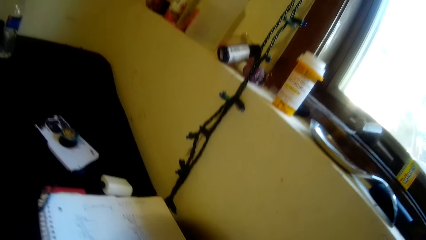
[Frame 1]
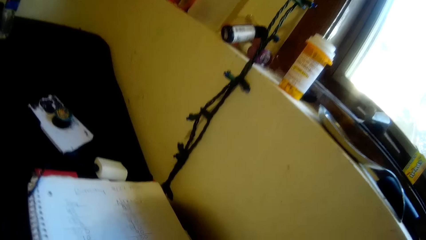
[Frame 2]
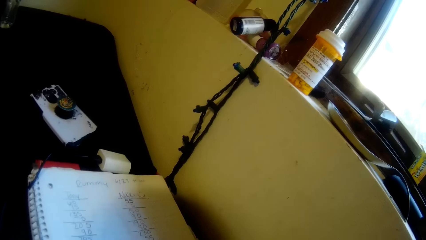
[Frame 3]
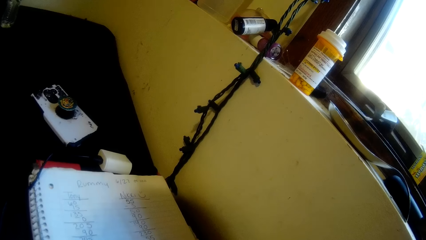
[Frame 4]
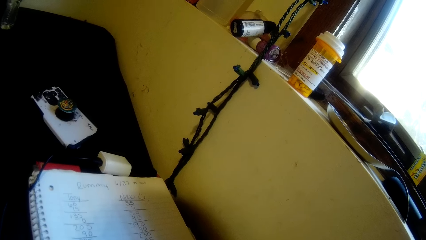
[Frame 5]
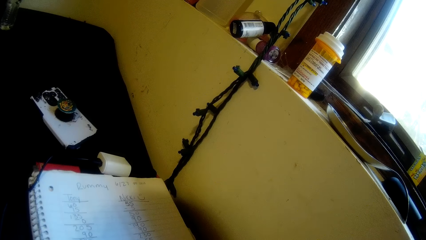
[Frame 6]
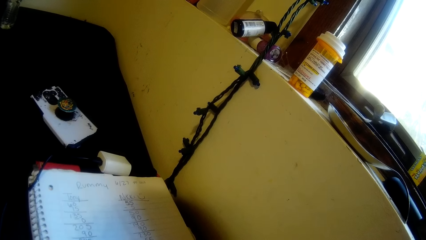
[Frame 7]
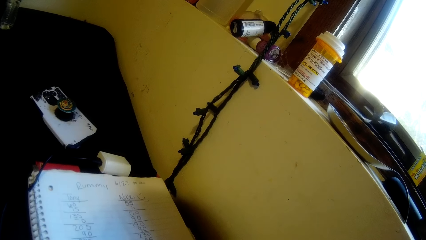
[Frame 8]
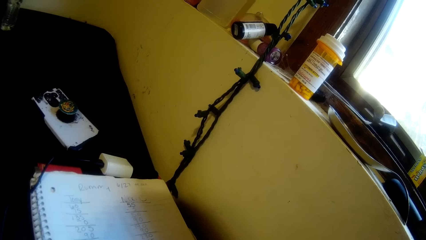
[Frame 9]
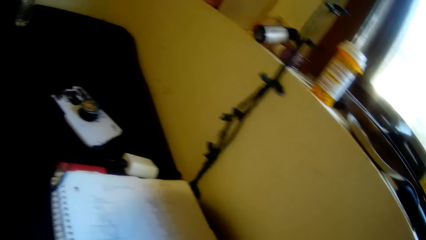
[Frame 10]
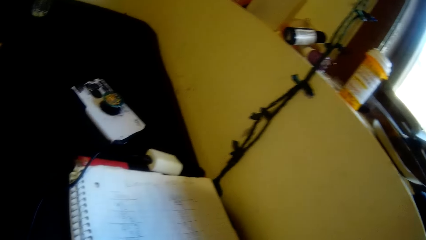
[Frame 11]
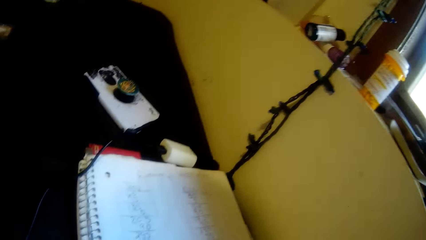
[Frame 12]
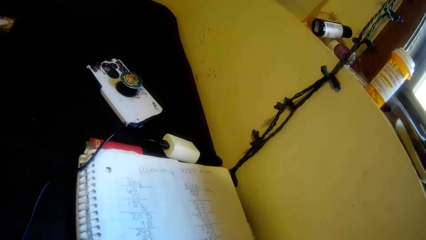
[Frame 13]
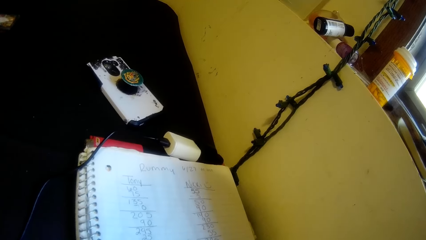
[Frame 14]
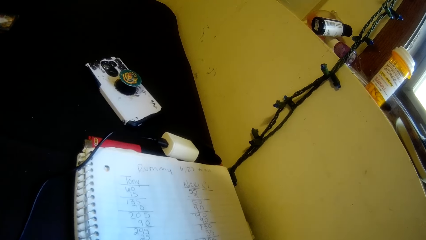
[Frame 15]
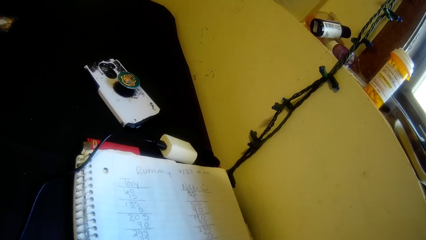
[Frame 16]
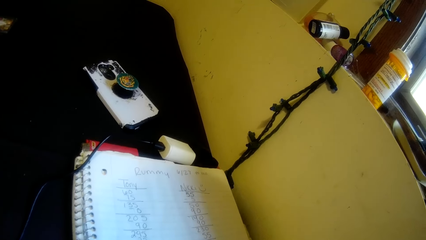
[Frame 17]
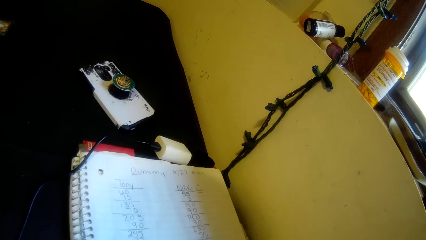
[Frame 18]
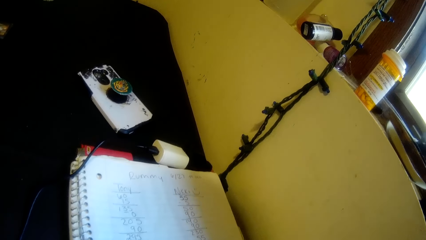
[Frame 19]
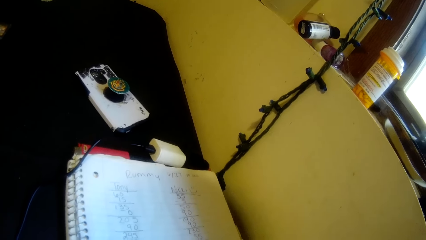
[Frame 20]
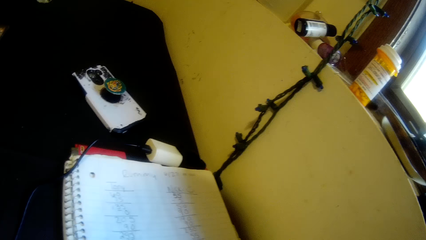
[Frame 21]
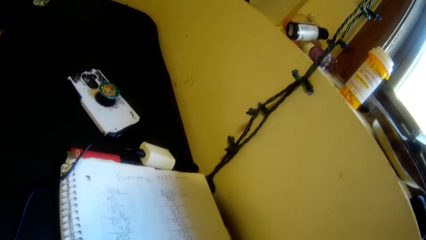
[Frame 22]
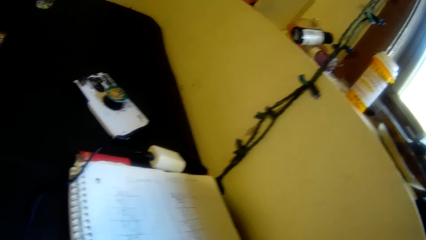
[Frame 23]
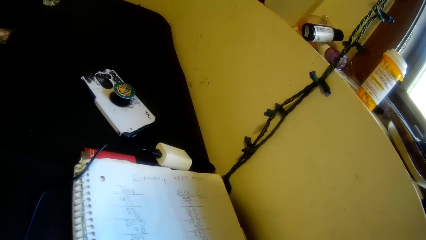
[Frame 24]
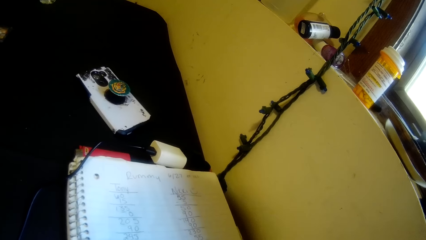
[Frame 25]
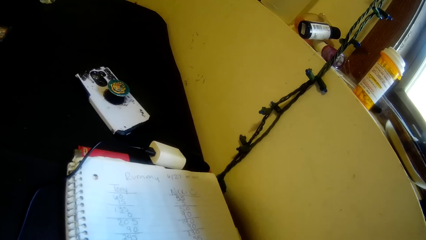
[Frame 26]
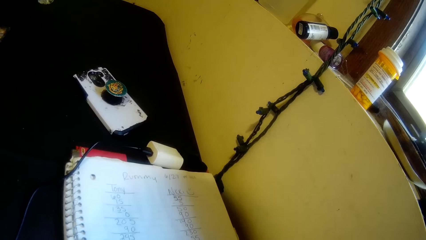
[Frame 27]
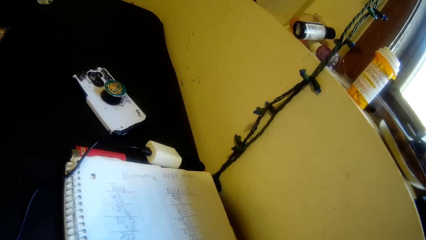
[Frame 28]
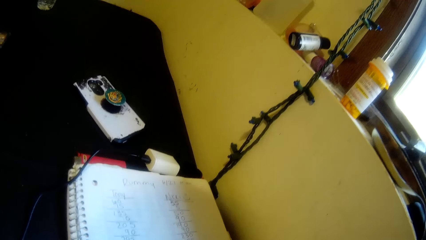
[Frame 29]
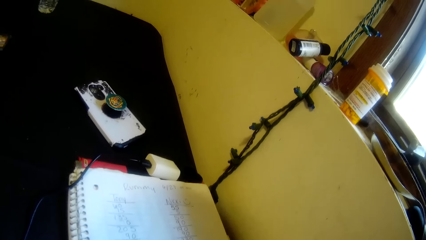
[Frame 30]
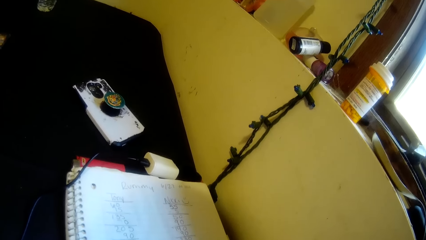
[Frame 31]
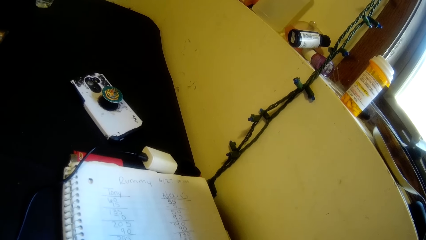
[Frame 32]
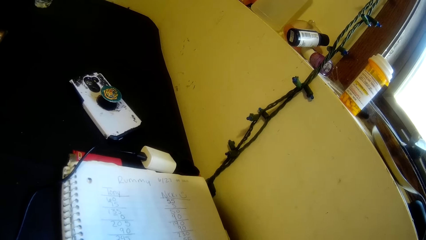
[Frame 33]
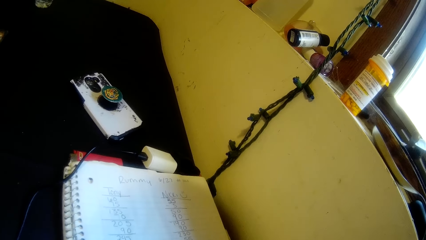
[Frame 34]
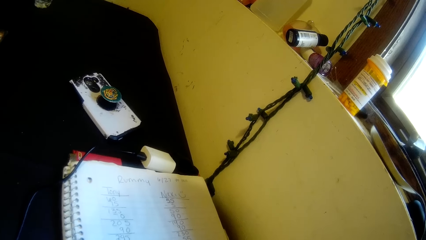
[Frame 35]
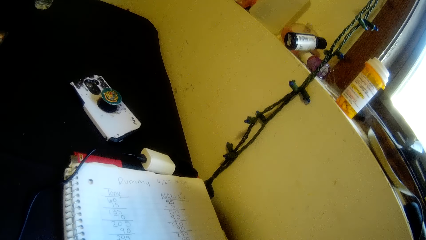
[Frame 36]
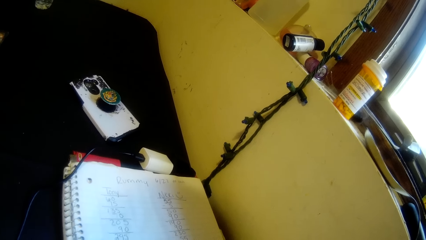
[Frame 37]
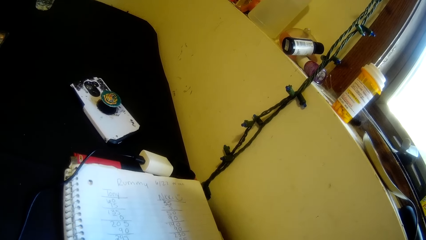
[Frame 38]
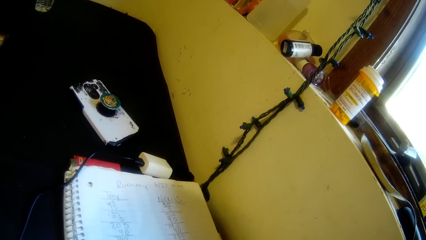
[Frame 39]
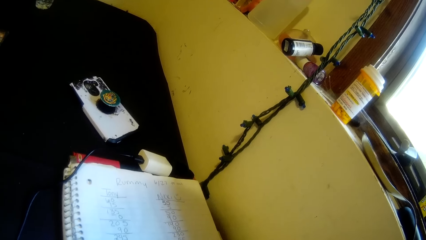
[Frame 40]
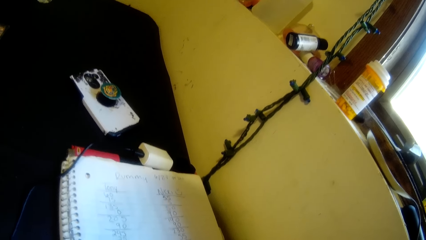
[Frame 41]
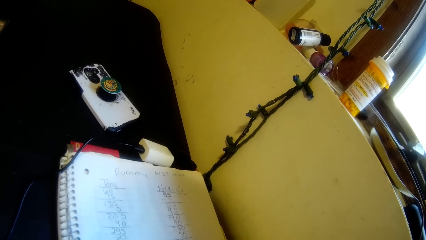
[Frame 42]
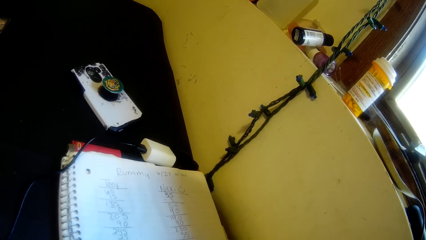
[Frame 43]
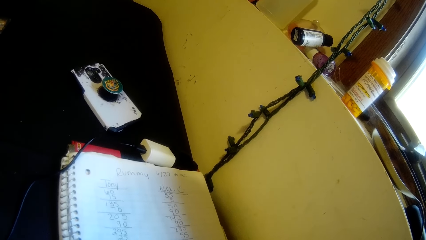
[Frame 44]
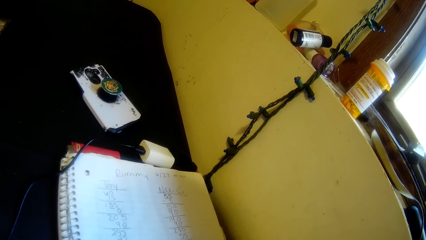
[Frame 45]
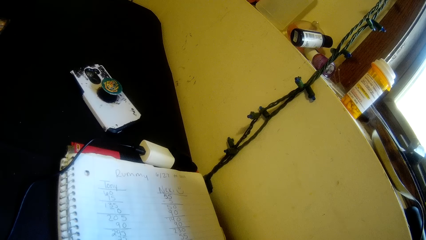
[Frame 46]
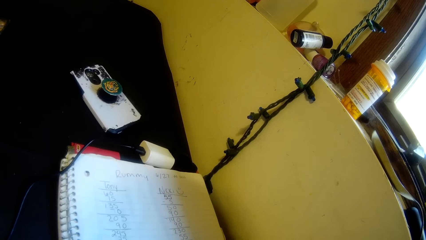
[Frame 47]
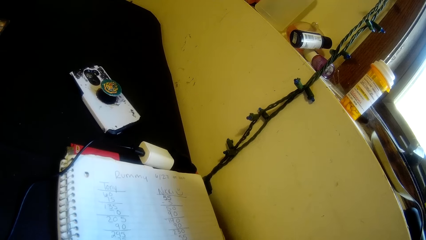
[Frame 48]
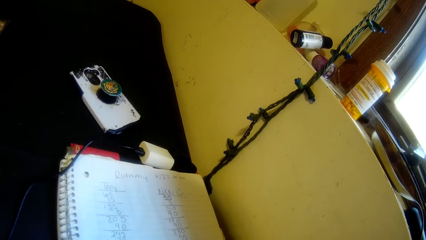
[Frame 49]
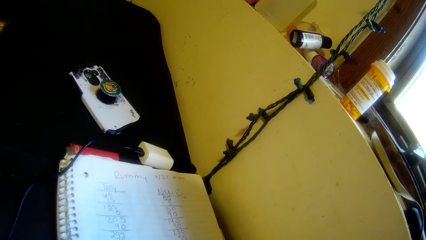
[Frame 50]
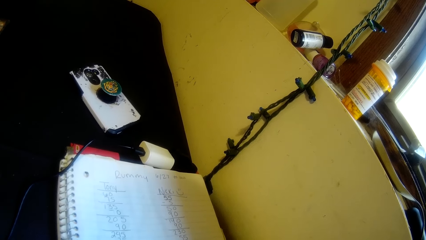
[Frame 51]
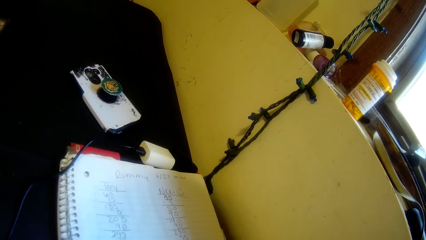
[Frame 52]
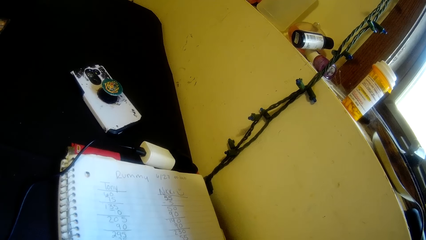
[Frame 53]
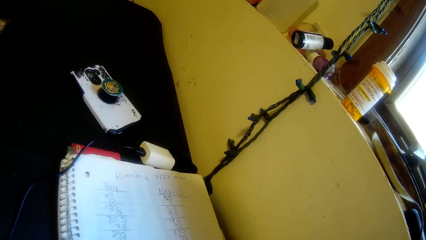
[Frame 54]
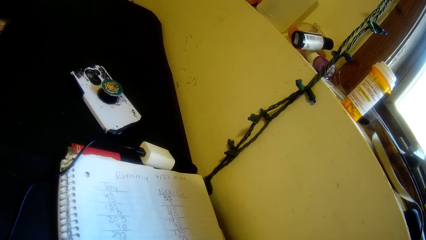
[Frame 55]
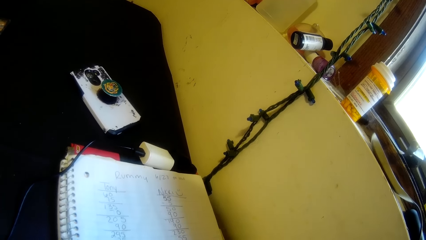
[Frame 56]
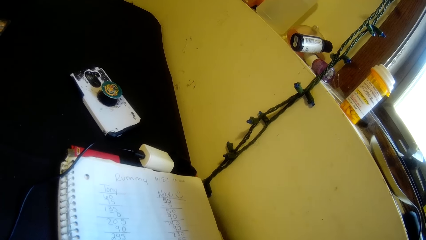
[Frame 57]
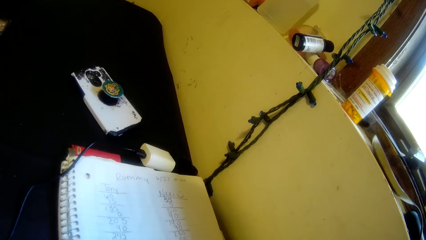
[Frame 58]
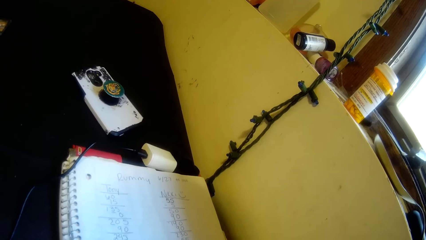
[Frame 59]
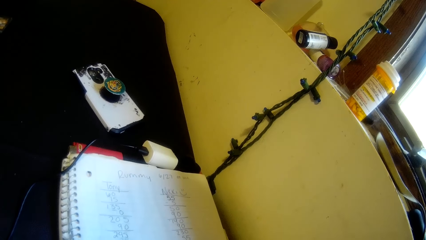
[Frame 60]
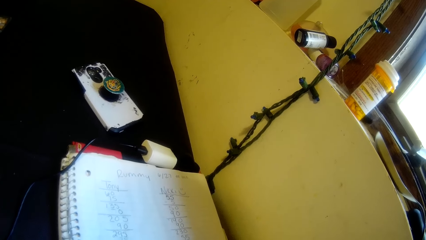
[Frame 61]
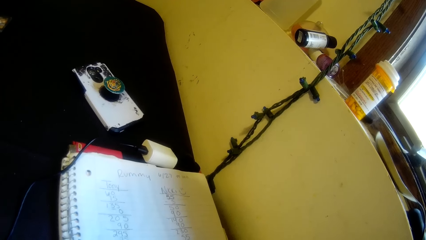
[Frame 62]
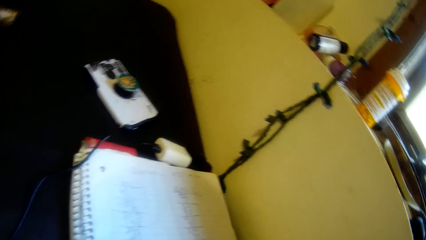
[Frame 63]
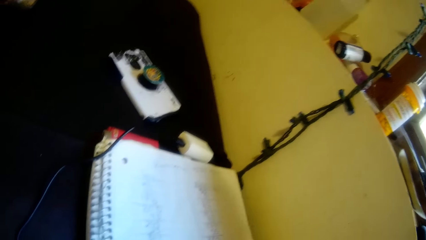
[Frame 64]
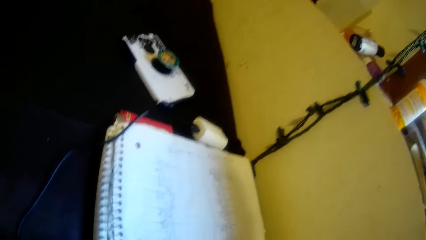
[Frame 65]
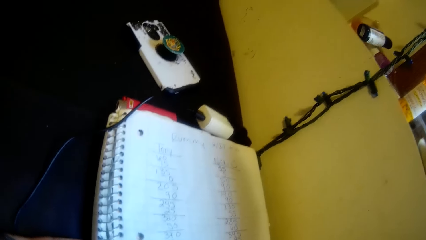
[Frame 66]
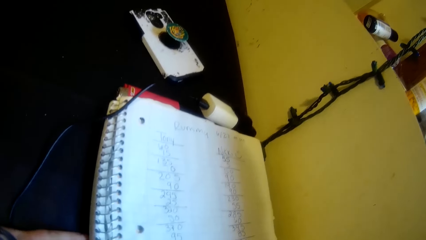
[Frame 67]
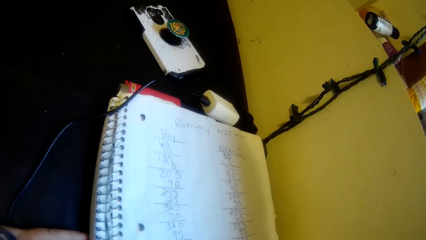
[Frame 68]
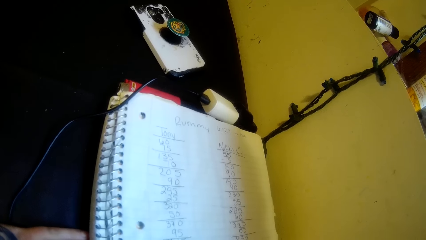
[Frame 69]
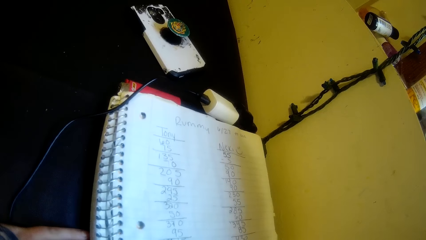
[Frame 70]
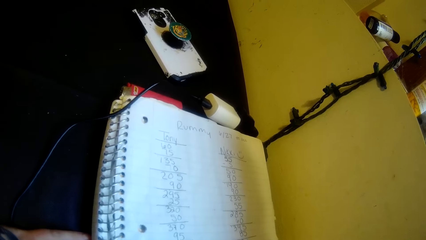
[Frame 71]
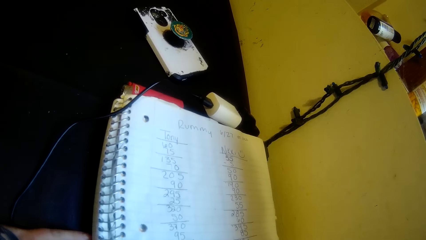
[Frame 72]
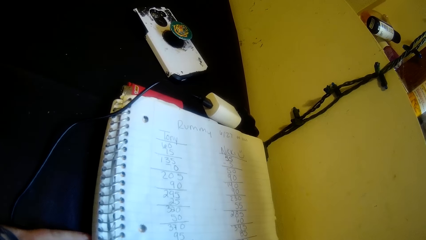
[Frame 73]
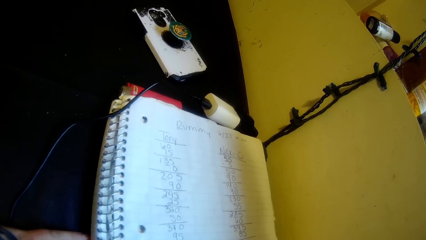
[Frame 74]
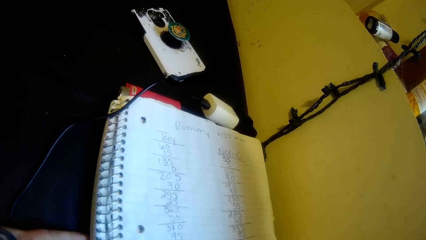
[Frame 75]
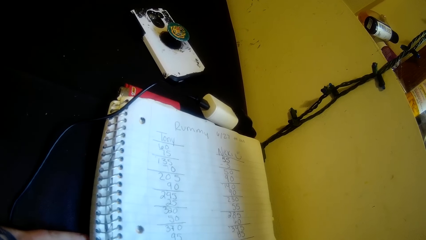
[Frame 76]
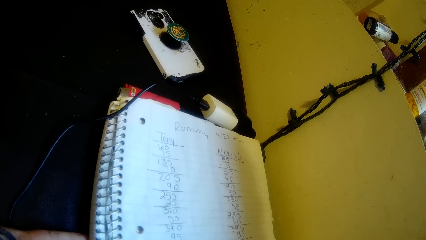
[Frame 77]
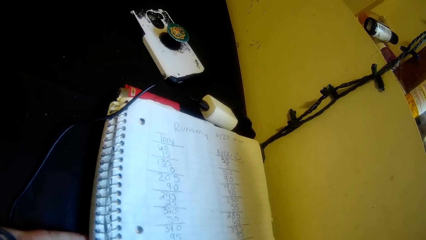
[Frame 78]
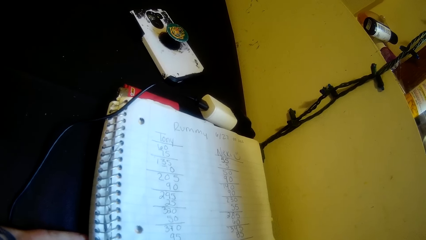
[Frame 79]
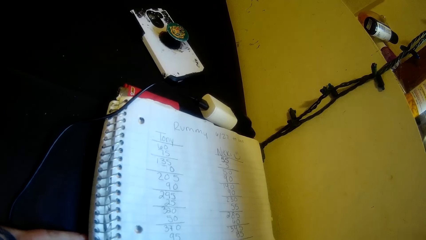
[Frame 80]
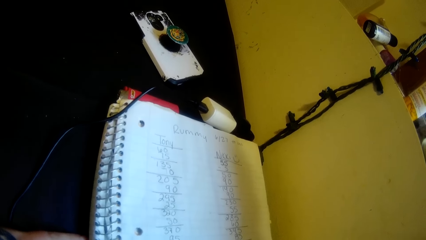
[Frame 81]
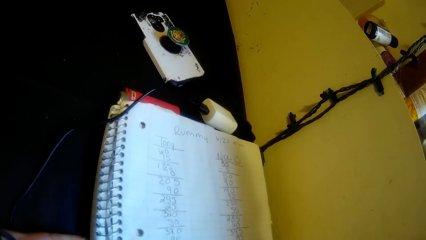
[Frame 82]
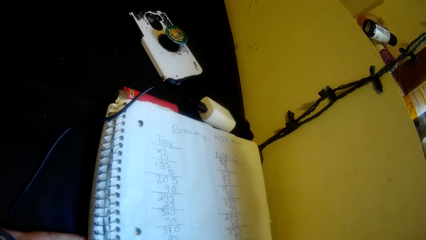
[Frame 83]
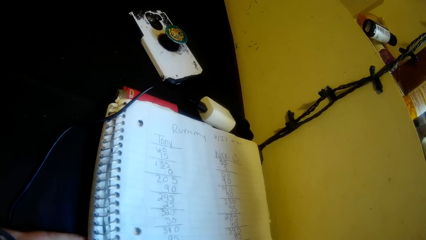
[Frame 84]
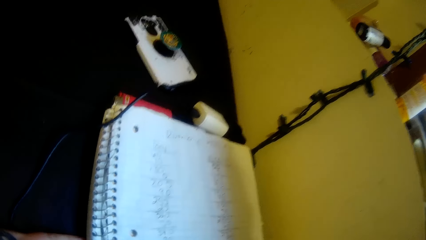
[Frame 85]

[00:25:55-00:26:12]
The camera wearer looks at a book.
